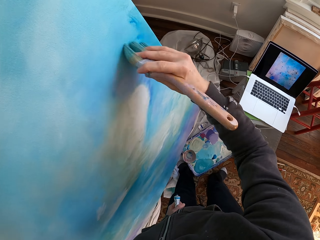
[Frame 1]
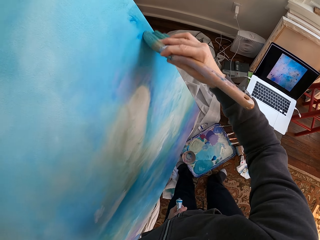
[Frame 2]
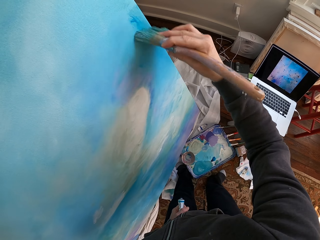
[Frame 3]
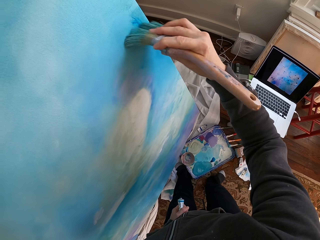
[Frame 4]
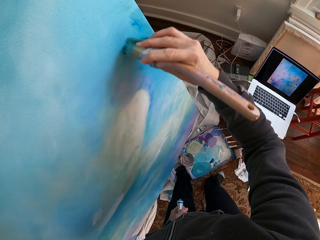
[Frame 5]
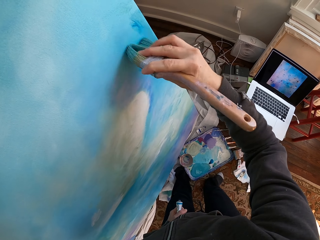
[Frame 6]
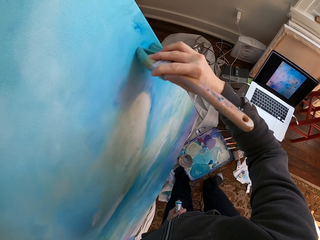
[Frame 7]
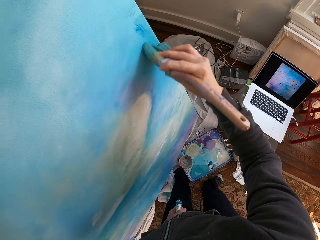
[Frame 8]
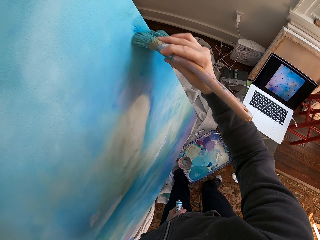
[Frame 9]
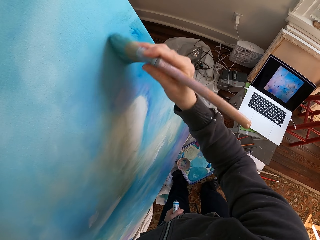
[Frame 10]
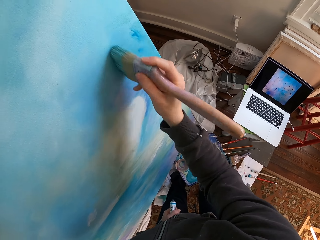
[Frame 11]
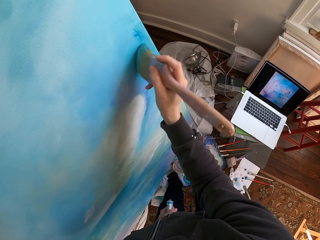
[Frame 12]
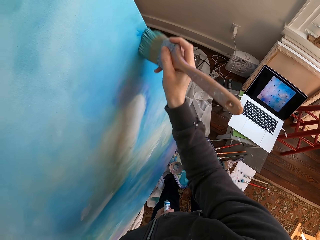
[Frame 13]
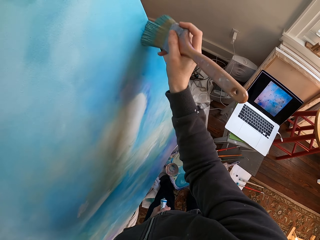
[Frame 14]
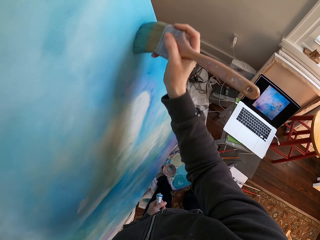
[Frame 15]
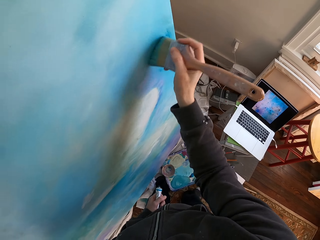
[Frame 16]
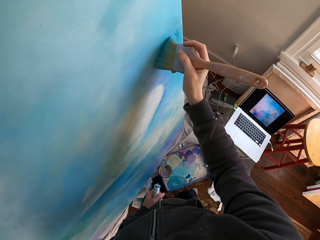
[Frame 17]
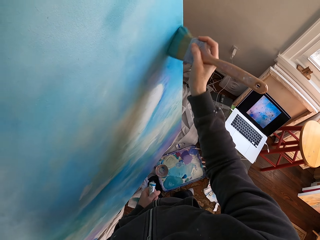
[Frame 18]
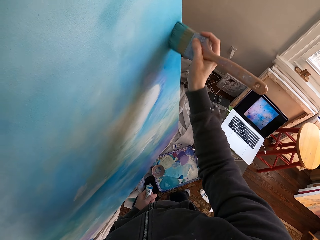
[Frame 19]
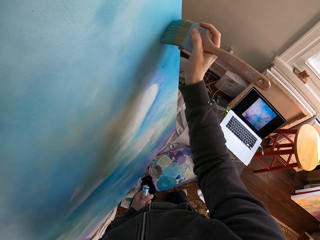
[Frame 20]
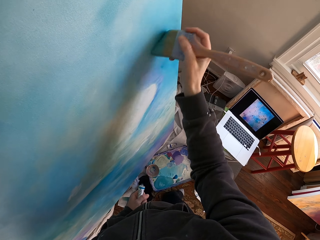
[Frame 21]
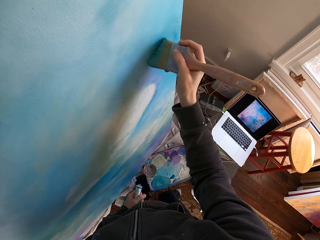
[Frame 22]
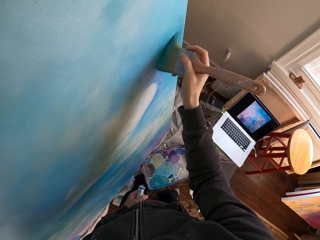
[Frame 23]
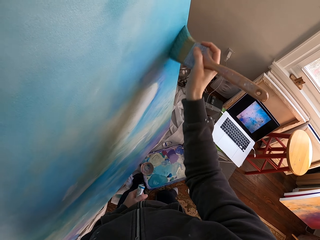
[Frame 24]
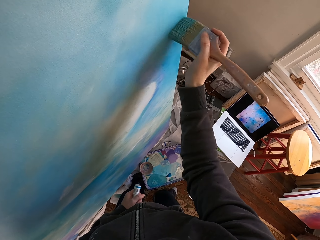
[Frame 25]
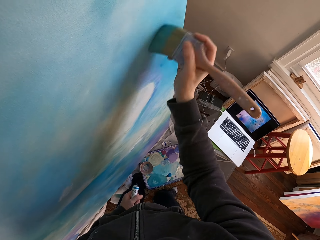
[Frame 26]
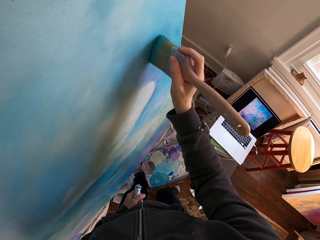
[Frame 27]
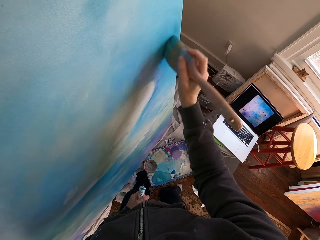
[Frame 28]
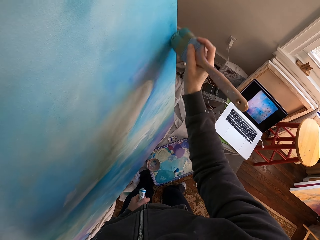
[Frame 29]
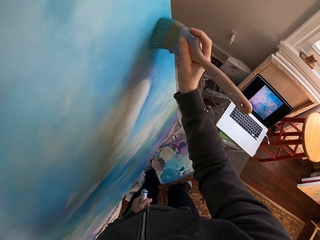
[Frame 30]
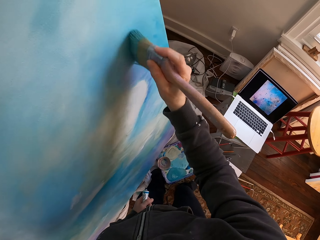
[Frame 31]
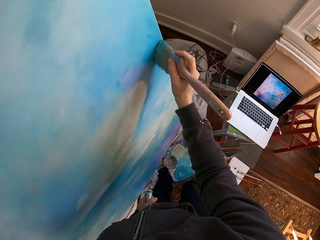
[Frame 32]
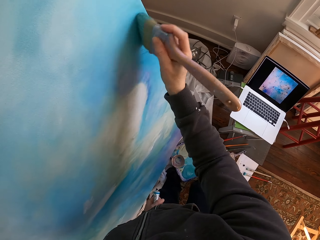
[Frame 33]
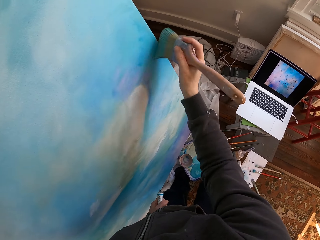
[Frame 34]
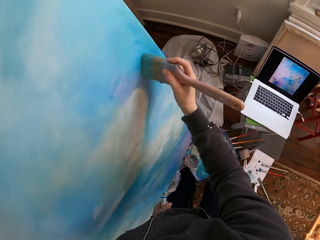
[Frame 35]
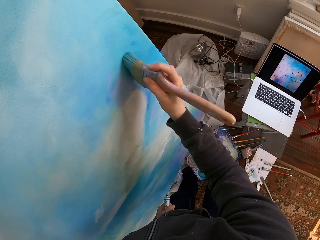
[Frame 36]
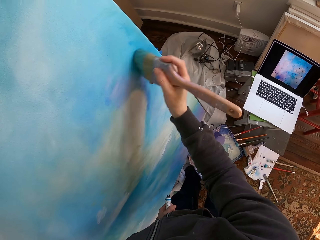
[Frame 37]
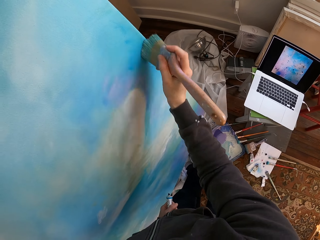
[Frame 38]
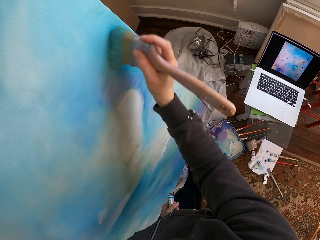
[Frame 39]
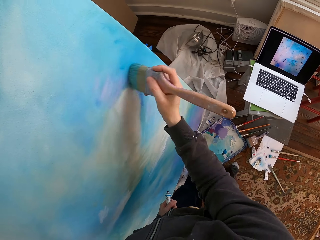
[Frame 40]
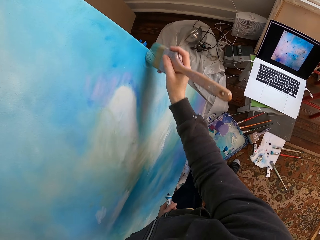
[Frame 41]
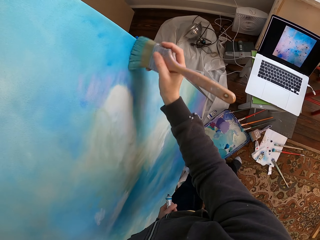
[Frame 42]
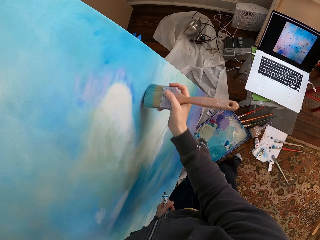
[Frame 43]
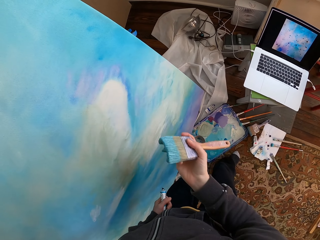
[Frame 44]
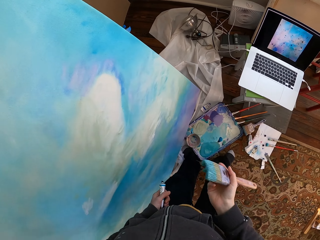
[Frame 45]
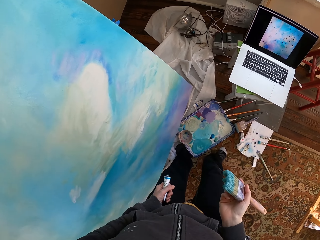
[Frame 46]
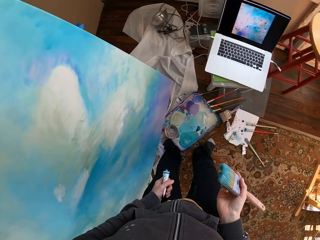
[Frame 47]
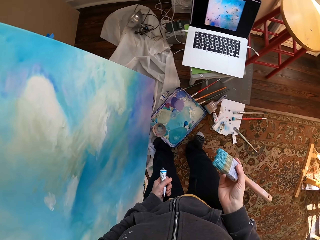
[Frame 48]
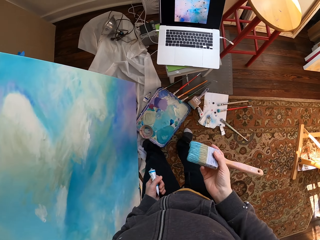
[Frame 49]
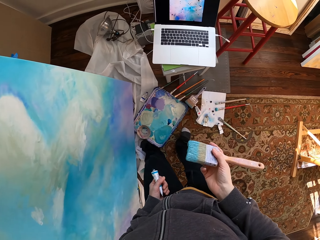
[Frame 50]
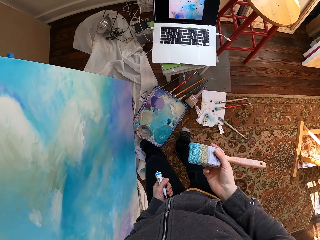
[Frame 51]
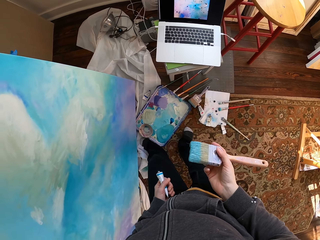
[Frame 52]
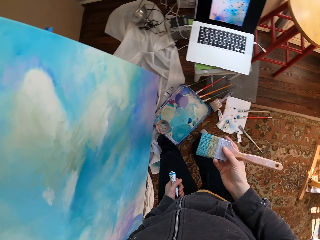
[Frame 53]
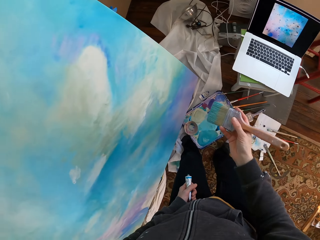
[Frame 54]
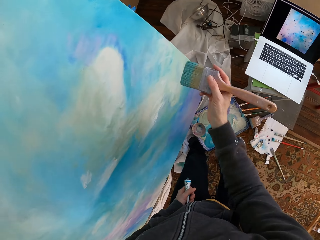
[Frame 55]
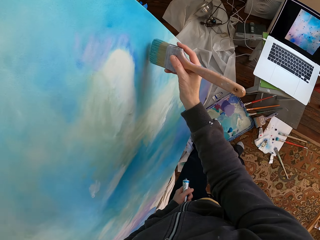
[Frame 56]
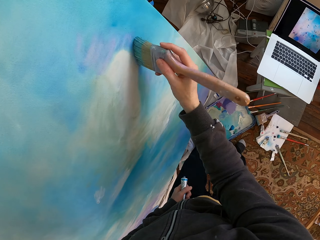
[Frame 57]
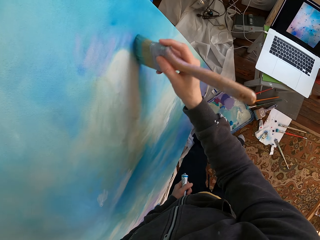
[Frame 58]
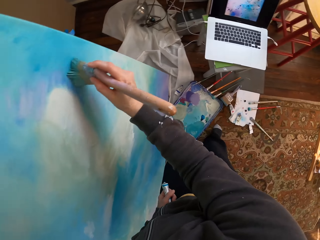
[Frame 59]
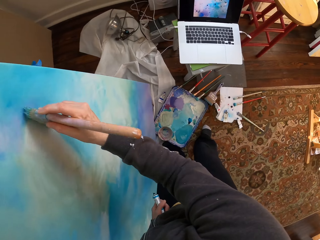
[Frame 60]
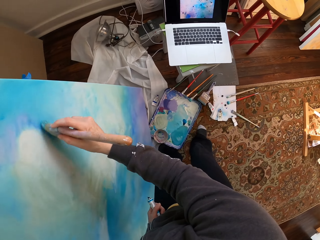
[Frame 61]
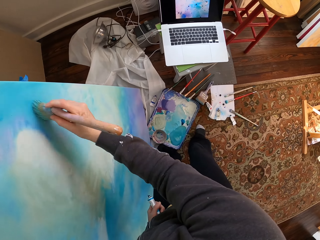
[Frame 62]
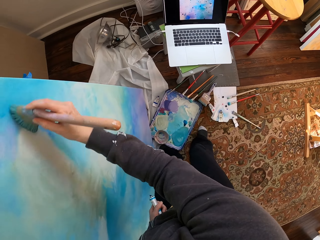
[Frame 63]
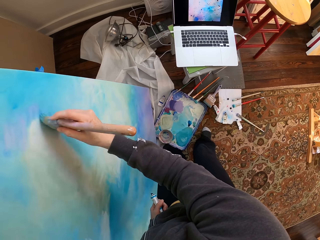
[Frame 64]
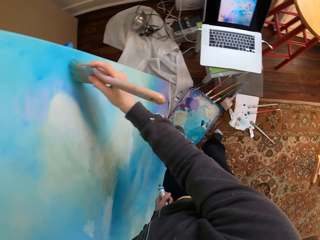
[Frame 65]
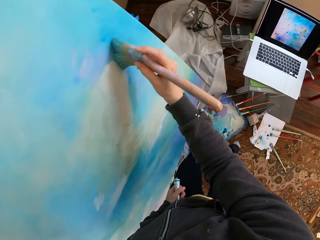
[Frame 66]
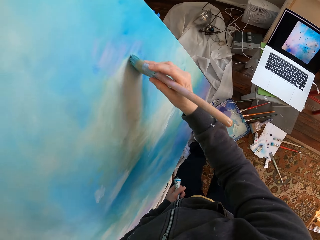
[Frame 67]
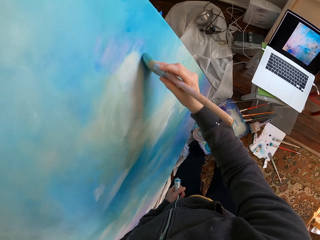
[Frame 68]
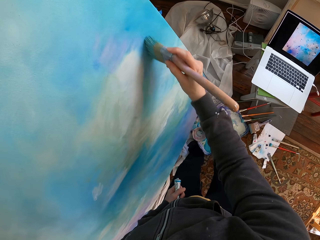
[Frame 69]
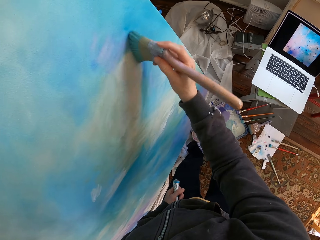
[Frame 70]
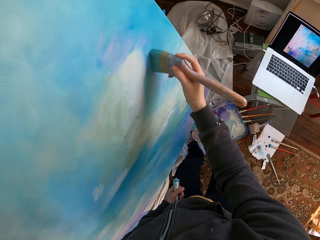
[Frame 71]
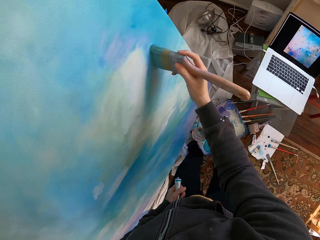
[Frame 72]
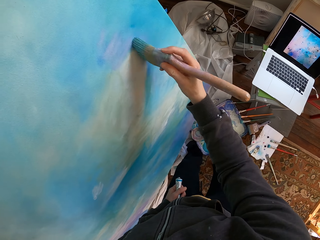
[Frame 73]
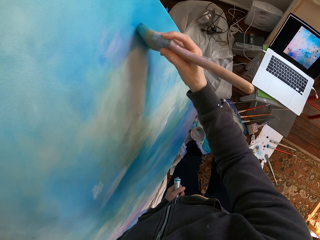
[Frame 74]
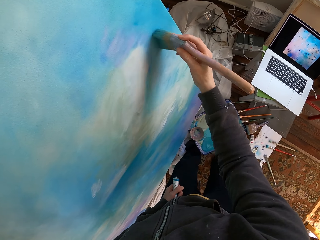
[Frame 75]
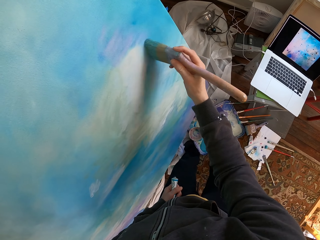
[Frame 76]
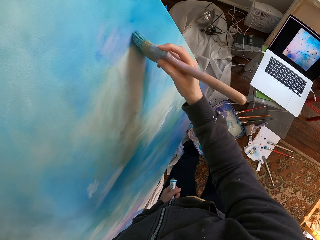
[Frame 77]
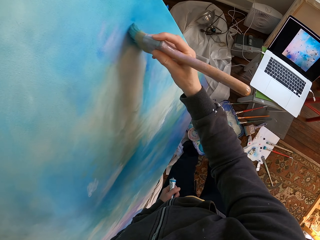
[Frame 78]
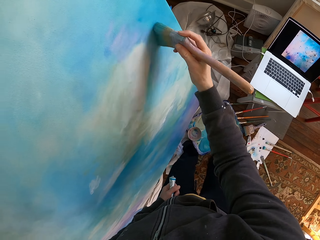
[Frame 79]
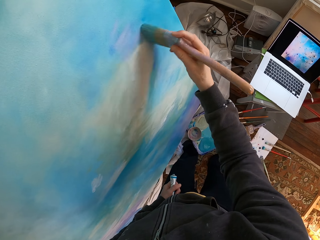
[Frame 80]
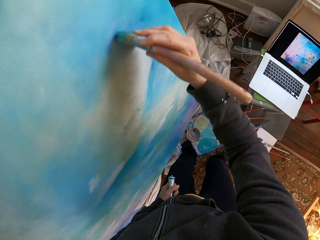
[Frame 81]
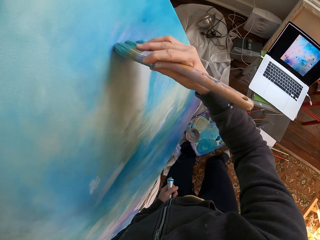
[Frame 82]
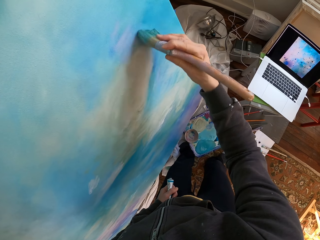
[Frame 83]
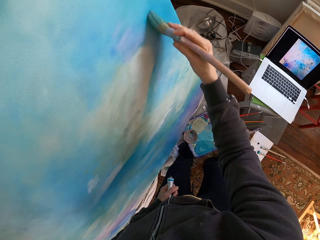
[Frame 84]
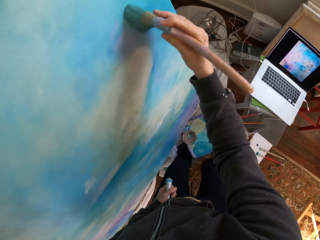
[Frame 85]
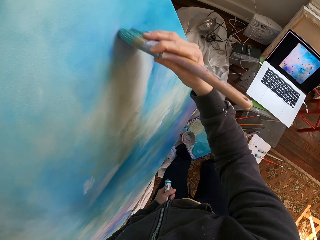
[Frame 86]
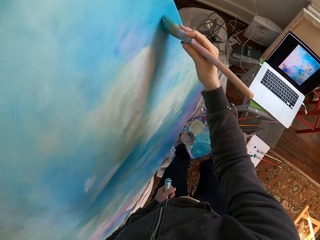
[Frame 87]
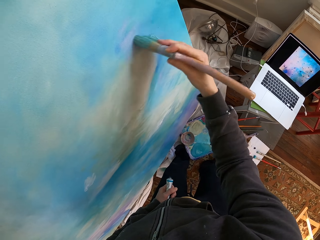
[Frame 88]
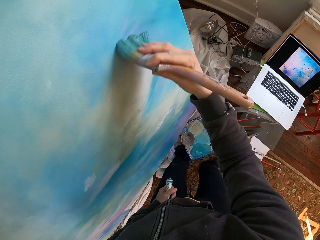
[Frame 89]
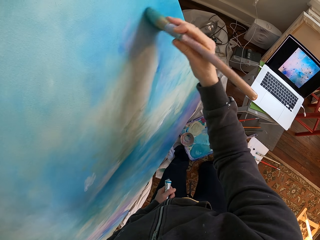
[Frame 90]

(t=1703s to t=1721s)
The camera wearer paints. They remove a brush from a painting. They look at the painting. They paint.

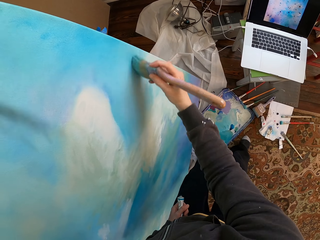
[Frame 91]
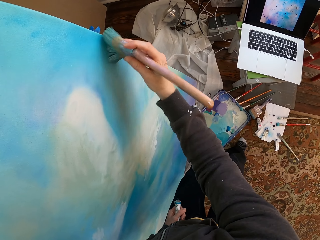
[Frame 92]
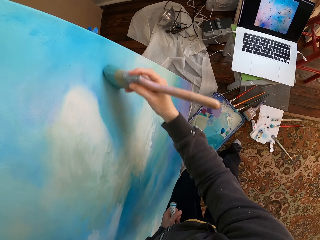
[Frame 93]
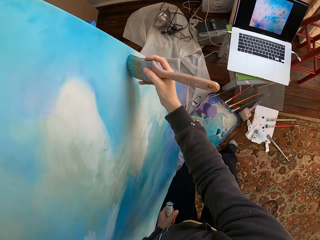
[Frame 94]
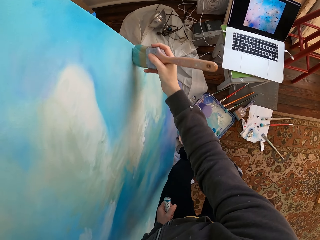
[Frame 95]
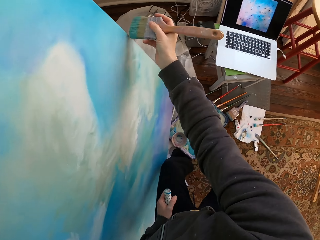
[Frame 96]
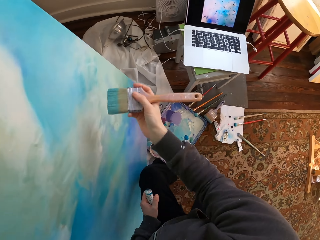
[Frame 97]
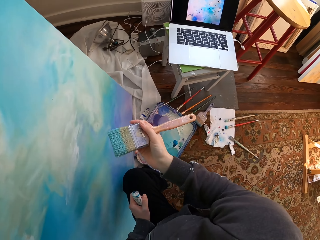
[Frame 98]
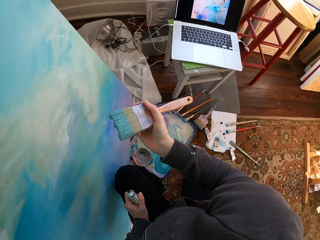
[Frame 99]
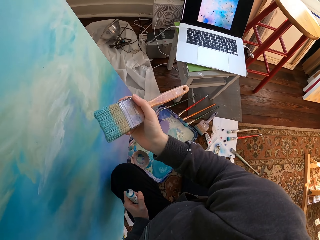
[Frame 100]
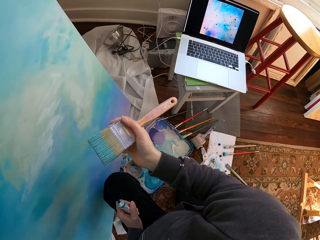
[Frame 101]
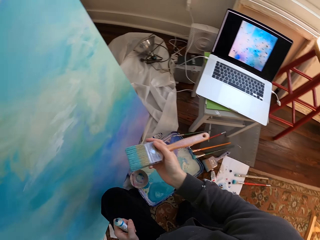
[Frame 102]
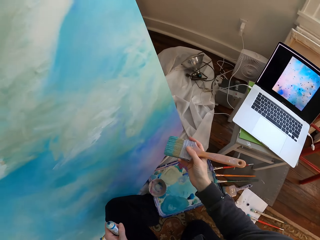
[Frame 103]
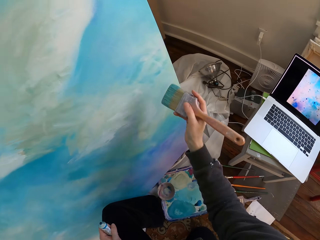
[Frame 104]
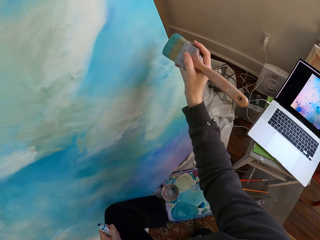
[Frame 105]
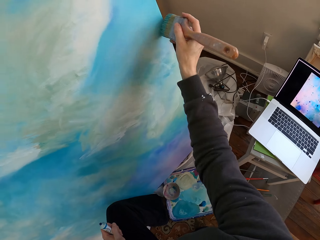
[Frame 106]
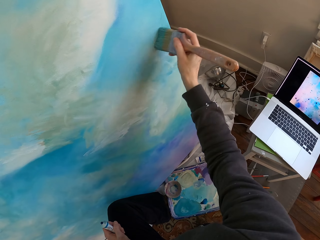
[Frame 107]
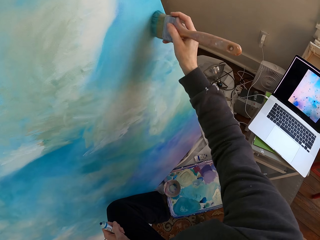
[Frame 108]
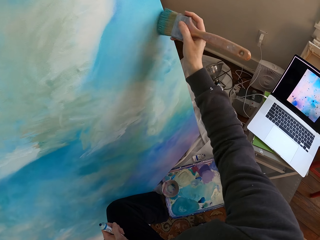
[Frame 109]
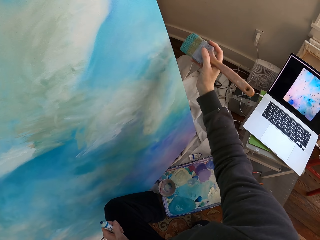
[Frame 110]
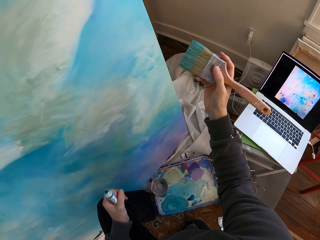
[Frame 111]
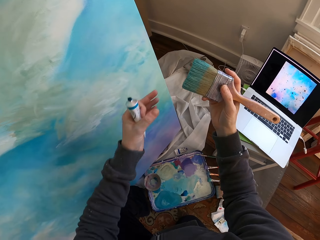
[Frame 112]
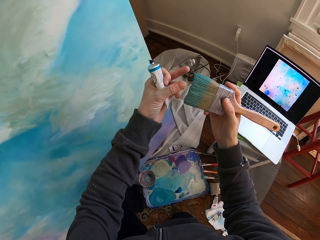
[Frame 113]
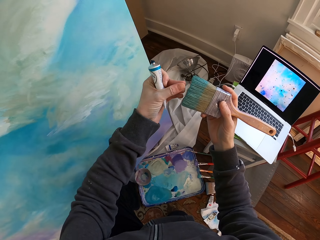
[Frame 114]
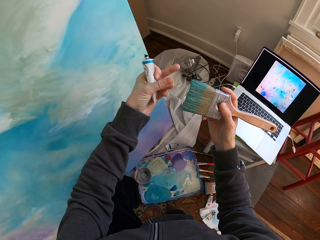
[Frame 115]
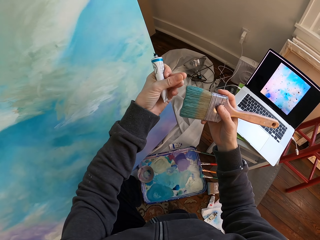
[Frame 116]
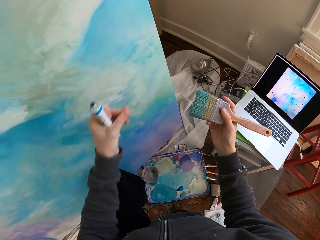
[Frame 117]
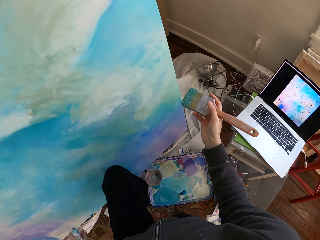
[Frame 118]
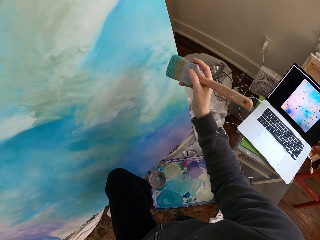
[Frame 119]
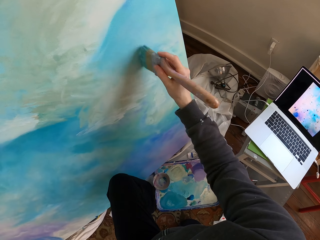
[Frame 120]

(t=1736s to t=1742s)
The camera wearer removes a brush from a painting. They hold the brush. They paint. They pull something from the brush.
